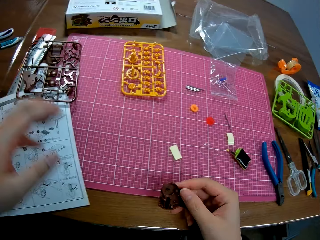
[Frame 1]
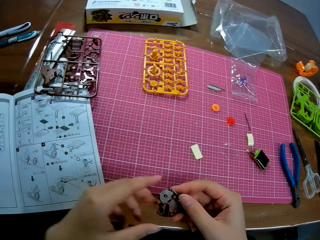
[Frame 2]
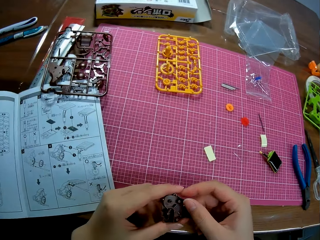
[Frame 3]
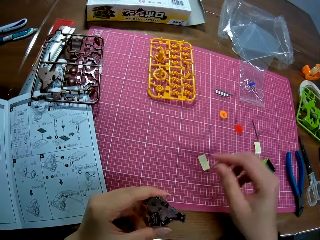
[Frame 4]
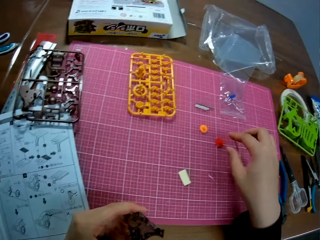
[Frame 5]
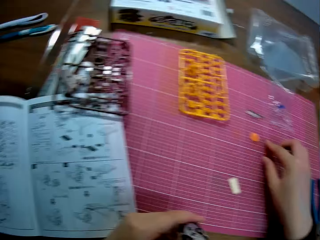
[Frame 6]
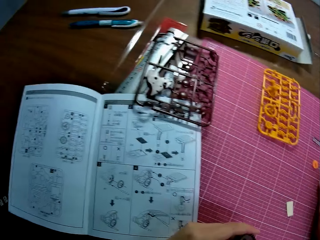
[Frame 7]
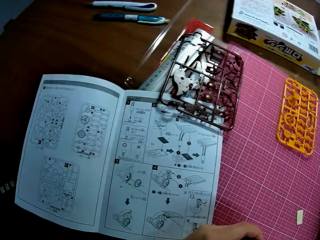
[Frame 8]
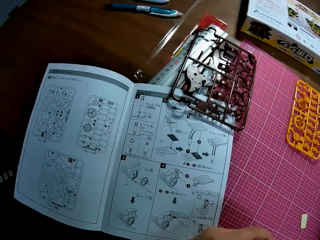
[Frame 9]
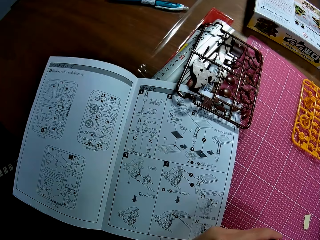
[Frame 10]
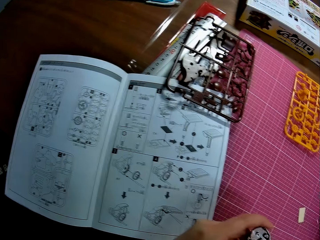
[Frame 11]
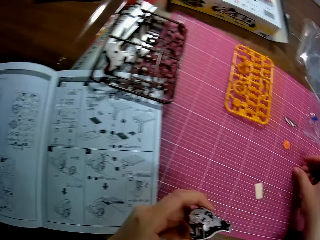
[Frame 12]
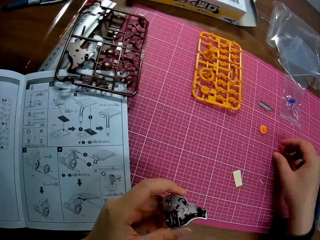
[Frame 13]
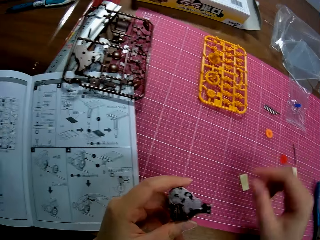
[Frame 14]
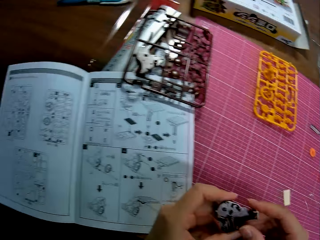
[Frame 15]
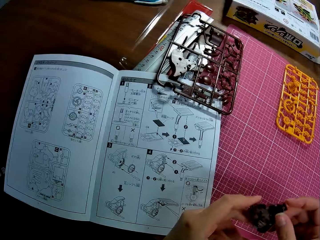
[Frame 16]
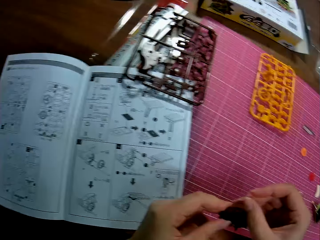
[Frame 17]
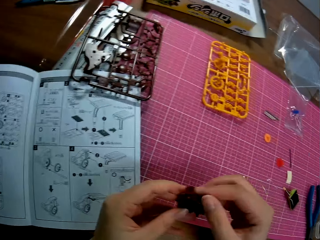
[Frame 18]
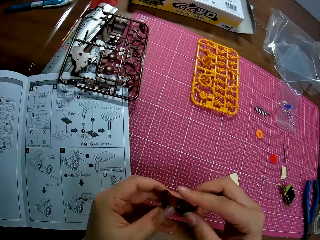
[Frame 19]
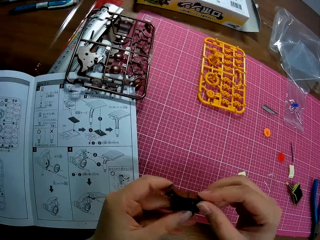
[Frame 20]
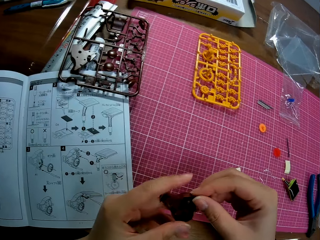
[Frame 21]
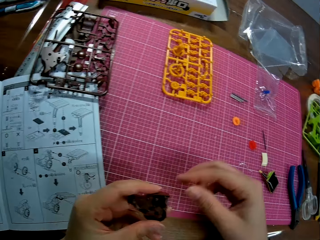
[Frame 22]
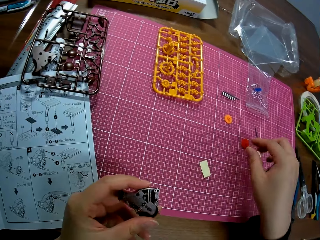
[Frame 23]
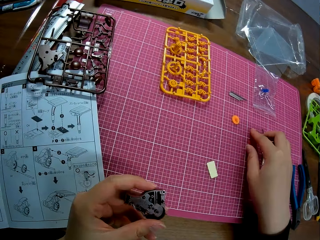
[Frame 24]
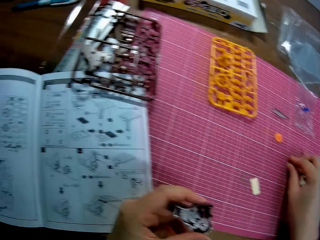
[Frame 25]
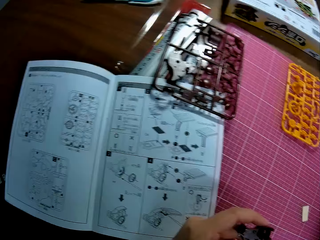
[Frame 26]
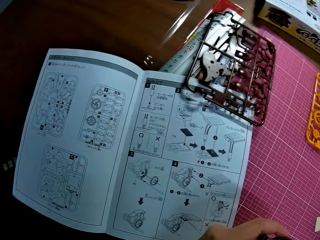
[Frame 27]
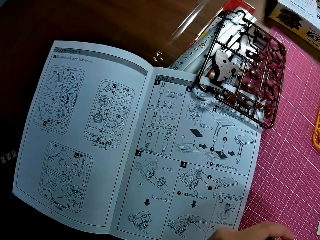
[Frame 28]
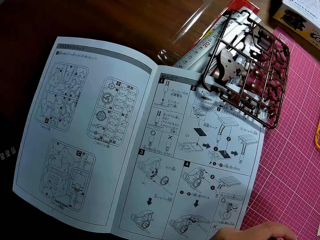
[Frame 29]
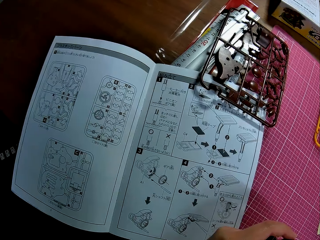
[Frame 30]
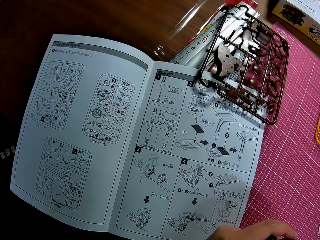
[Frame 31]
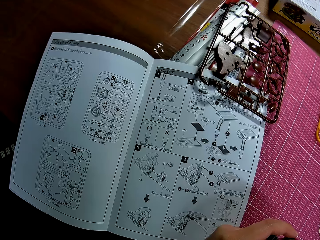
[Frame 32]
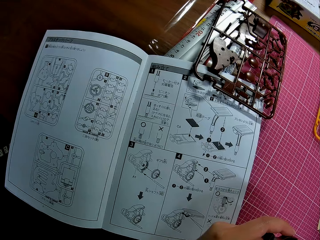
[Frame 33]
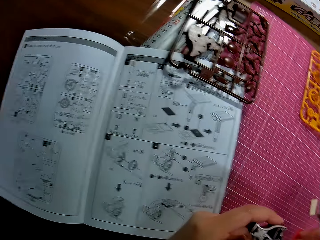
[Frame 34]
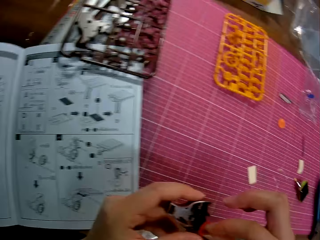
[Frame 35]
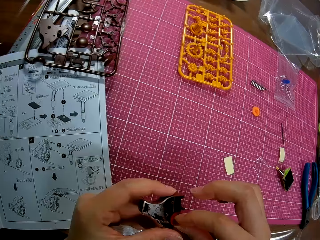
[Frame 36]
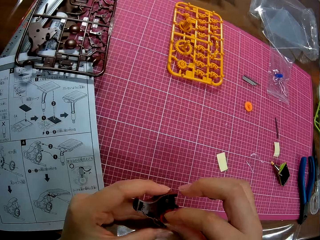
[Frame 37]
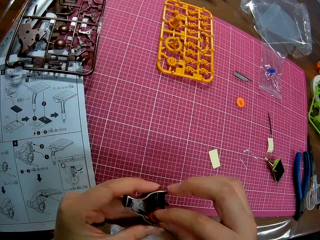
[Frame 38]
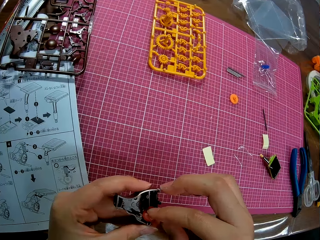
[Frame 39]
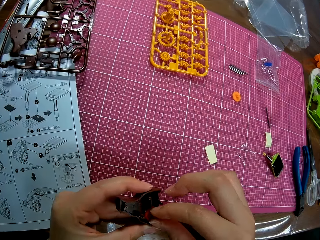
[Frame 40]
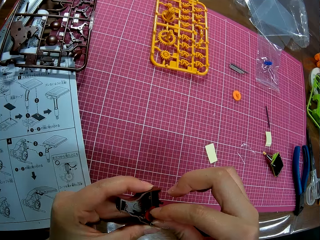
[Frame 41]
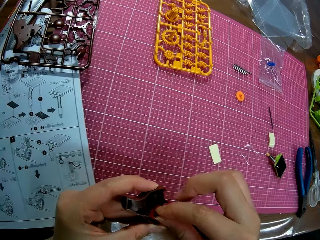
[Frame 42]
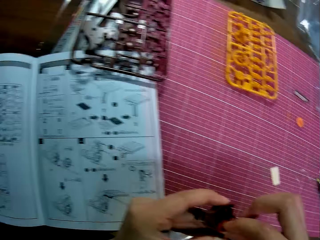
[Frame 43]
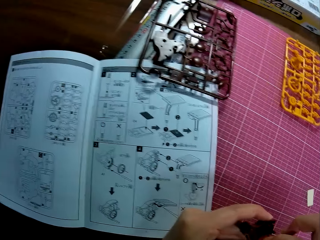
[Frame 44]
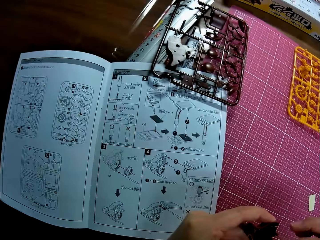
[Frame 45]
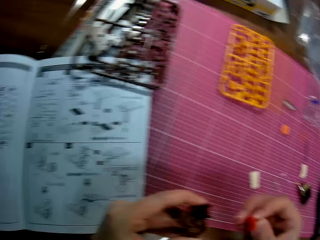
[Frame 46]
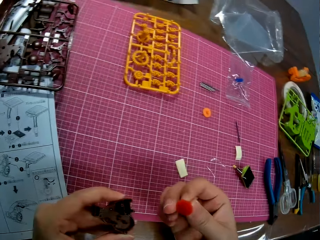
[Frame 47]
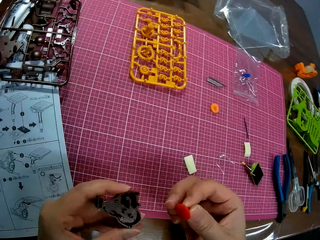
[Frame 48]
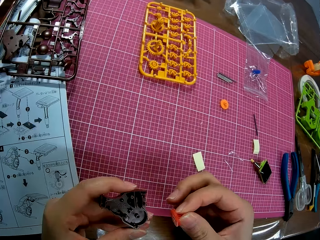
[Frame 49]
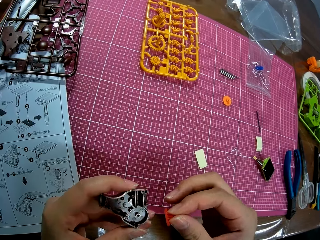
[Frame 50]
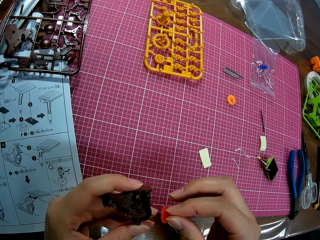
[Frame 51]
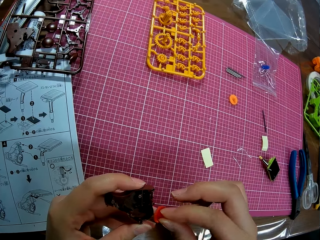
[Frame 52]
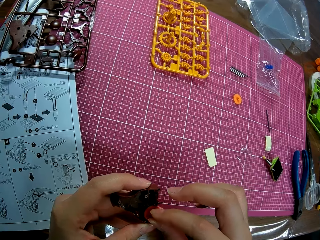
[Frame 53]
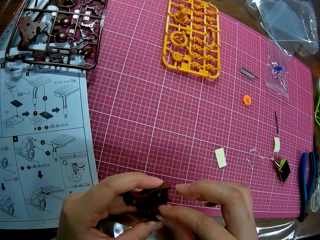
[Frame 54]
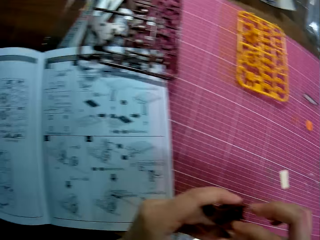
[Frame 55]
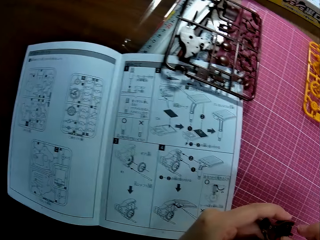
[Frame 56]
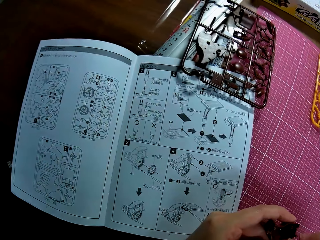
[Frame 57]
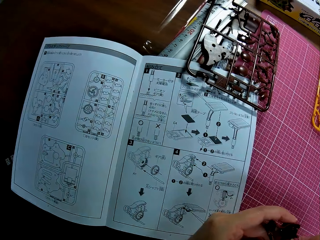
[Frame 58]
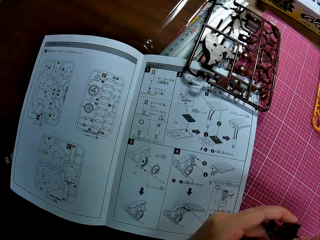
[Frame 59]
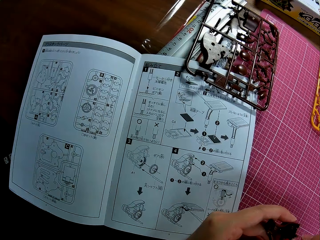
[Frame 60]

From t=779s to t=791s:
The camera wearer puts the punch-out in her left hand on the cutting mat. She passes the piece in her right hand to her left hand. She affirms the craft piece. She picks up a component on the cutting mat on the table with her right hand. She puts the component in her right hand in the piece in her left hand. She assembles the craft piece.

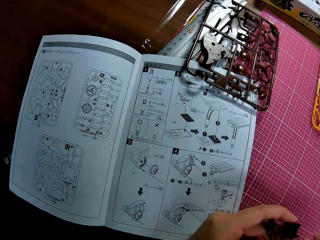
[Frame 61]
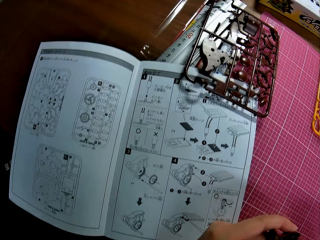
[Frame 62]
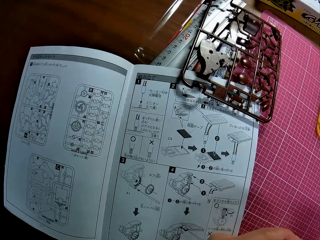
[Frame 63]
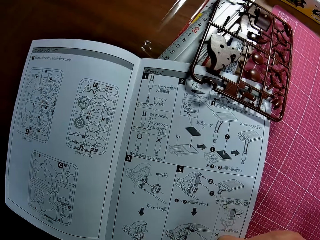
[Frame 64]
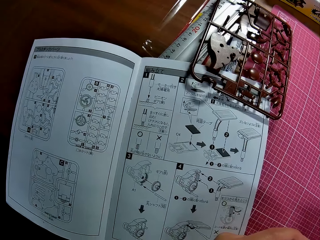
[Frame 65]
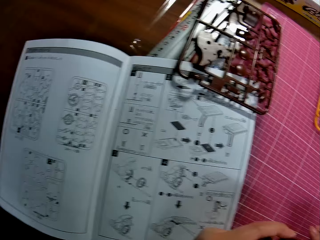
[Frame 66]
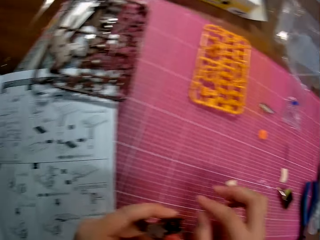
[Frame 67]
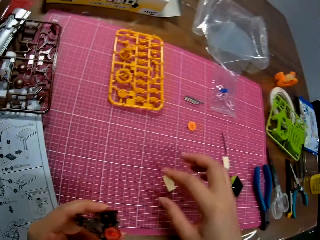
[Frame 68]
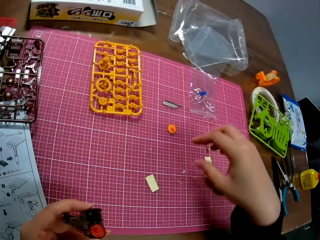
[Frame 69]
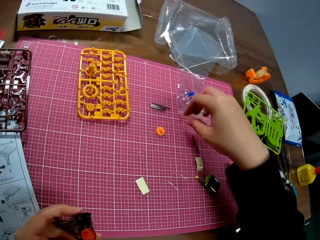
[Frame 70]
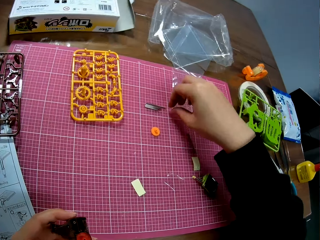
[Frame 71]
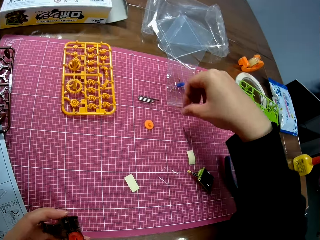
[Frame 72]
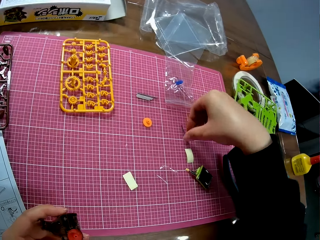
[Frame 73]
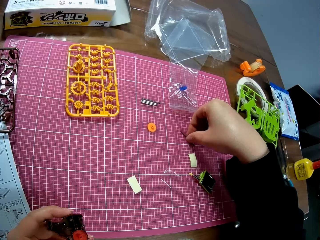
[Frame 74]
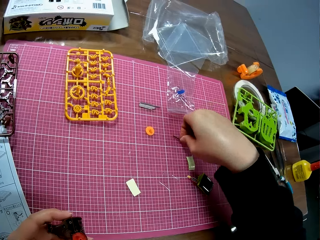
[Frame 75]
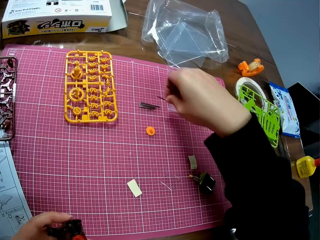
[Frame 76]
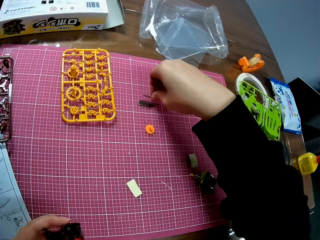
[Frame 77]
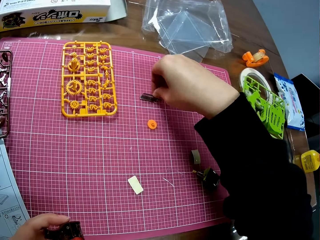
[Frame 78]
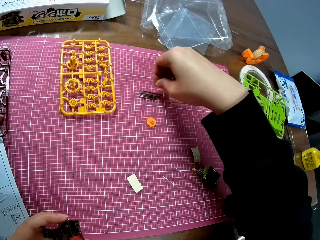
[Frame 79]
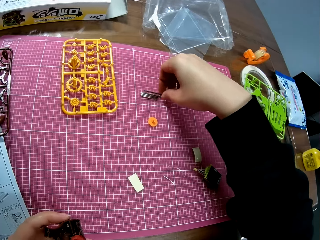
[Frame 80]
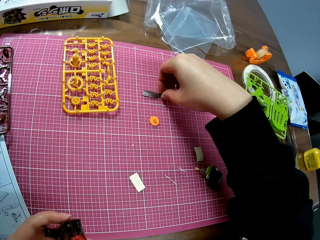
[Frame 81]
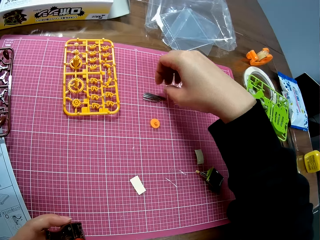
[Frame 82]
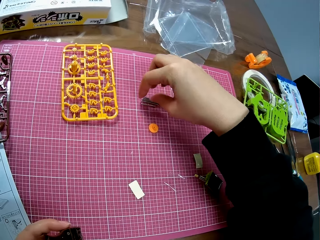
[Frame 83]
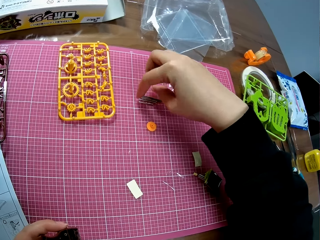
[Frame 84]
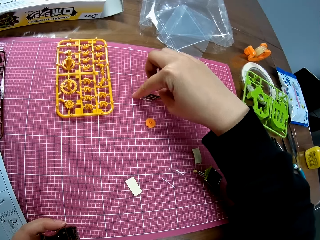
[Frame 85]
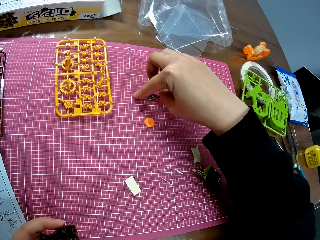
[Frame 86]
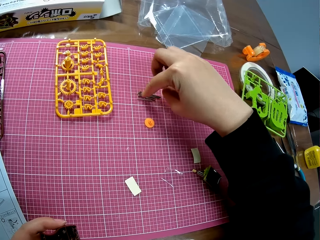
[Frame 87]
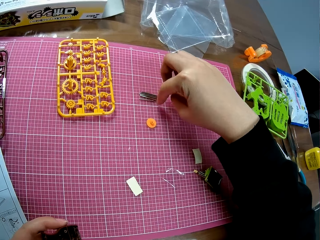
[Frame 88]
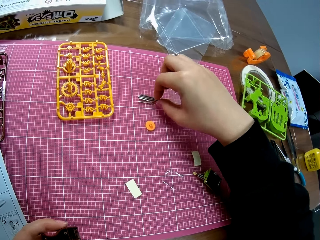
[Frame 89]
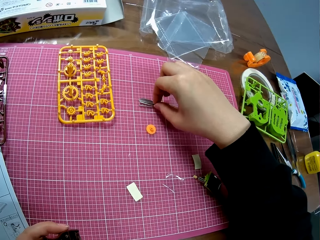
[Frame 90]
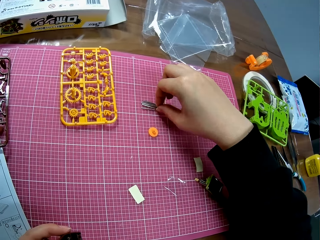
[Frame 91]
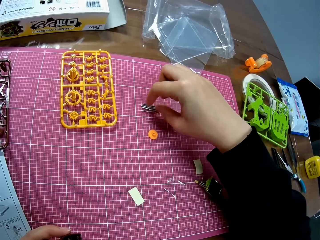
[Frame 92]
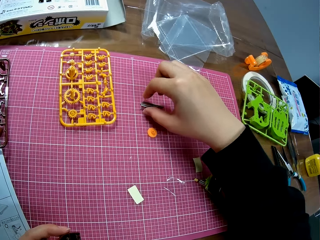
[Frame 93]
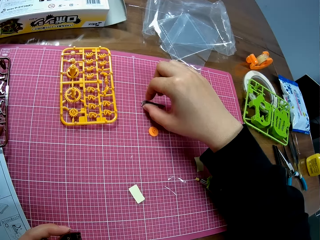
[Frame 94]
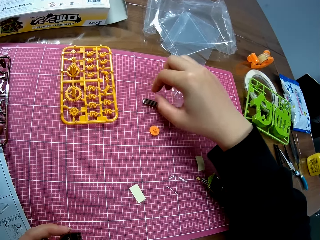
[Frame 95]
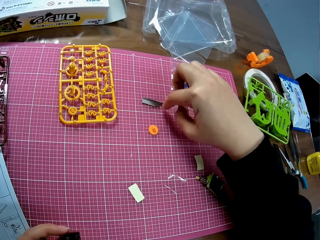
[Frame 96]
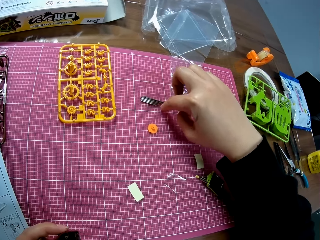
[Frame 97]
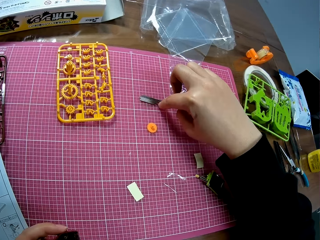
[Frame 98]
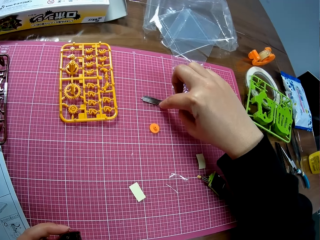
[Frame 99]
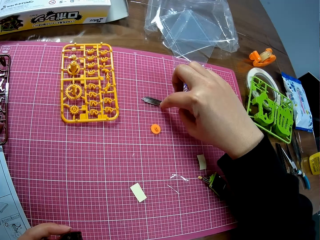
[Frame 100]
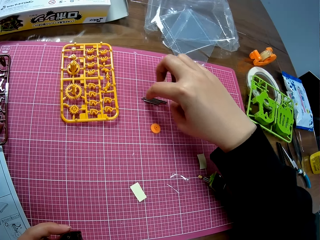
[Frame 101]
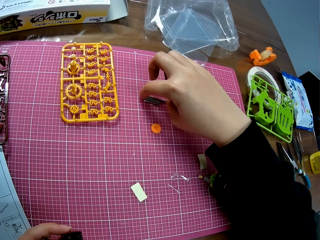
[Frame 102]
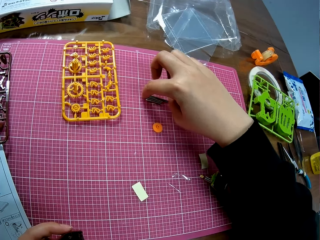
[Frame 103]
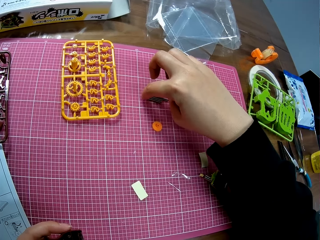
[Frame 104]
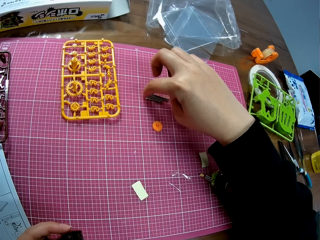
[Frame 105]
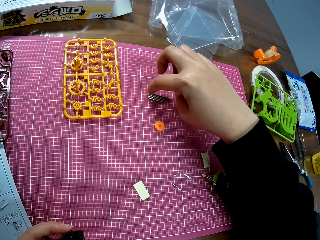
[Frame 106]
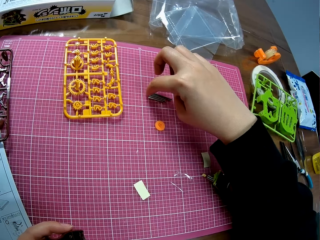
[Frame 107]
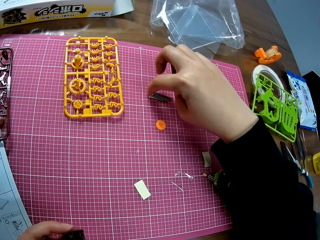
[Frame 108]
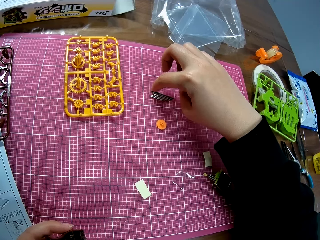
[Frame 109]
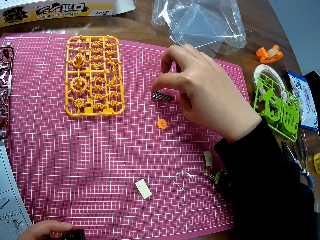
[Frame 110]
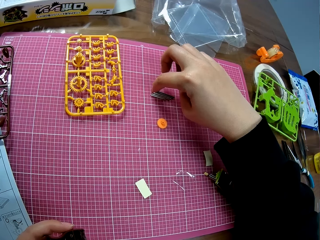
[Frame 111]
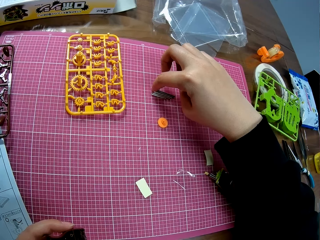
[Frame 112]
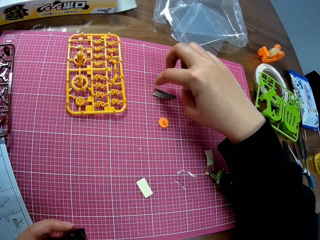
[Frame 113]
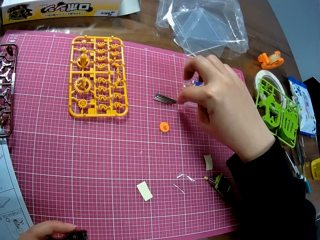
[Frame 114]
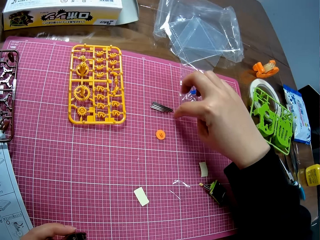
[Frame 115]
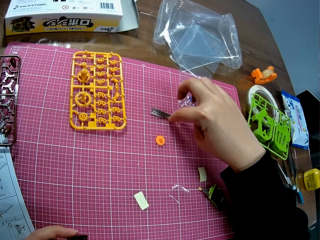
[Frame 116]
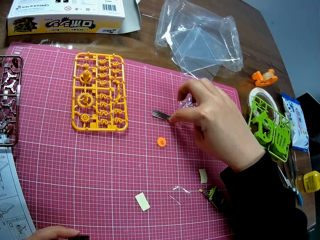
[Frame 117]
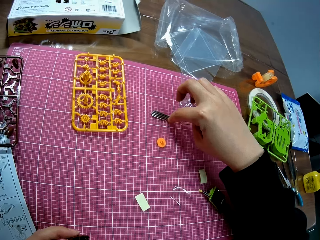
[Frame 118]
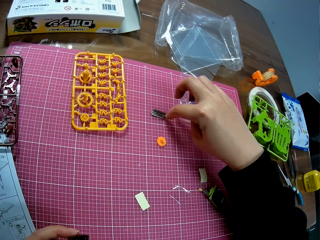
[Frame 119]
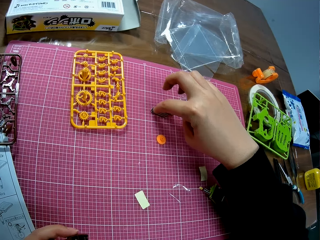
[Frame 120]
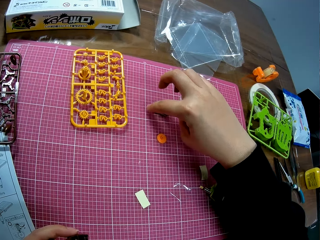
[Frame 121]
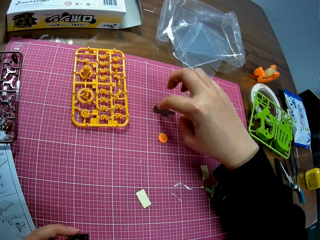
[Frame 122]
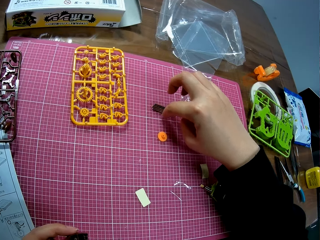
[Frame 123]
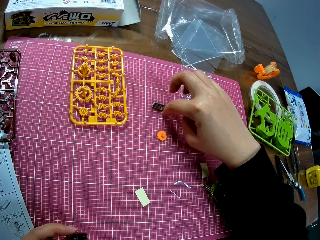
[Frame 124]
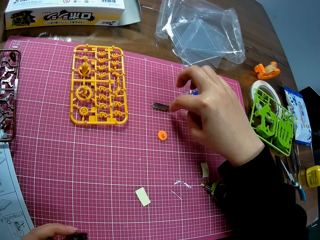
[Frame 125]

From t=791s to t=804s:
The camera wearer picks up a pin or craft piece on the cutting mat on the table with her right hand. She drops the craft piece. She arranges the pin on a set of pins on the cutting mat on the table. She re-arranges the plastic craft pieces.
